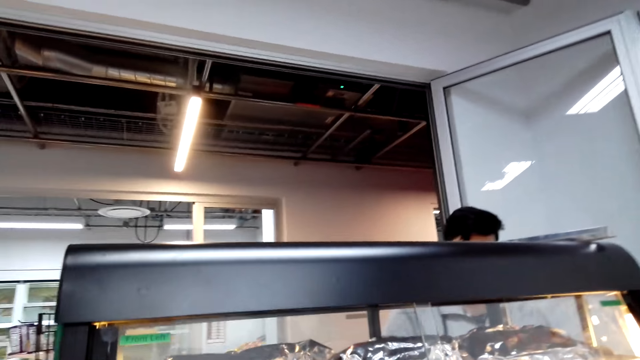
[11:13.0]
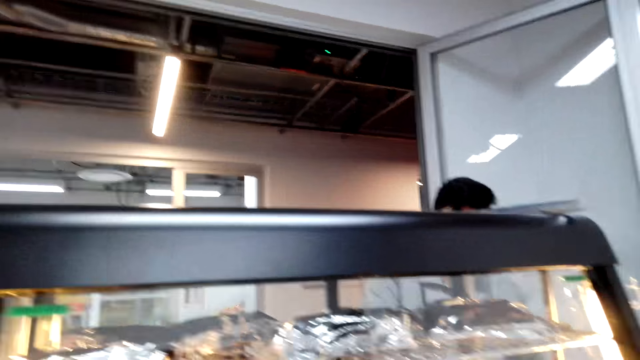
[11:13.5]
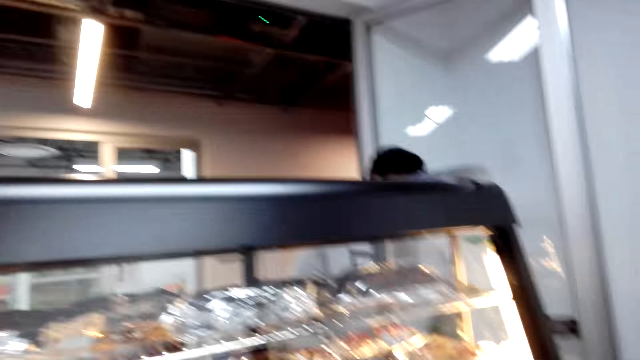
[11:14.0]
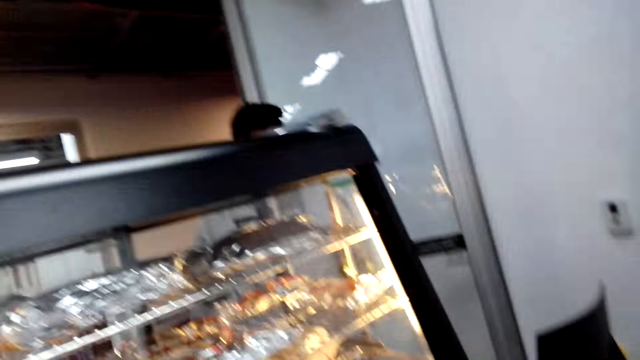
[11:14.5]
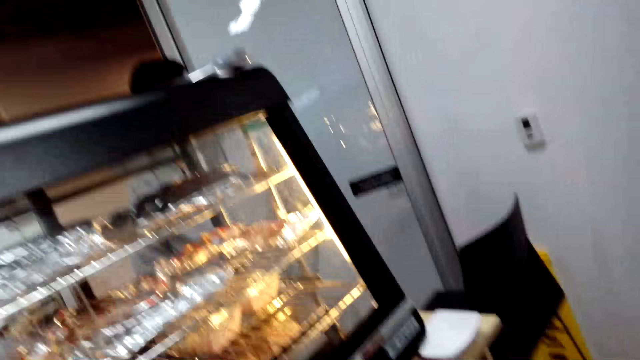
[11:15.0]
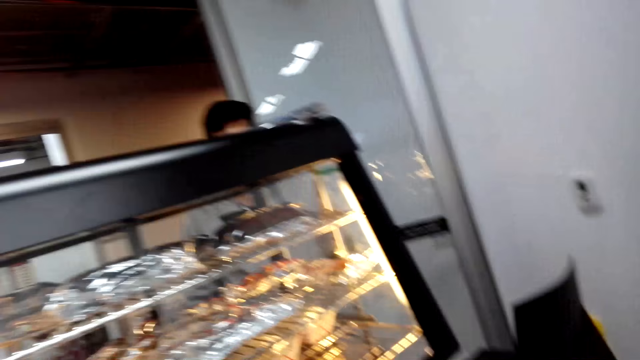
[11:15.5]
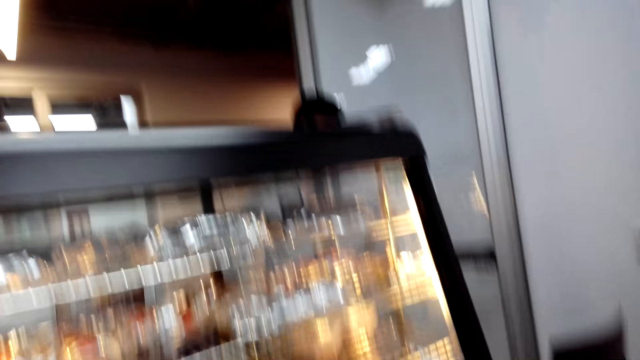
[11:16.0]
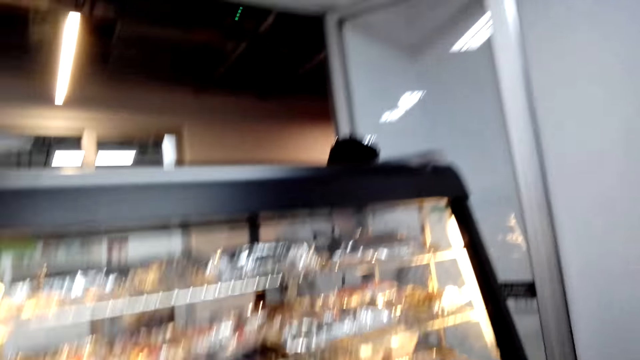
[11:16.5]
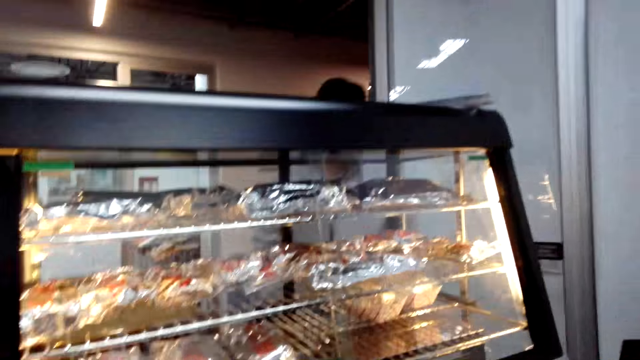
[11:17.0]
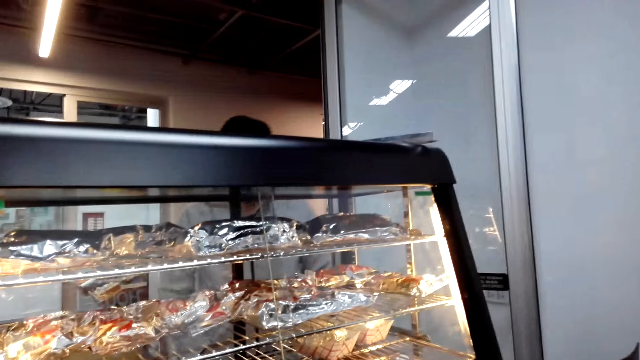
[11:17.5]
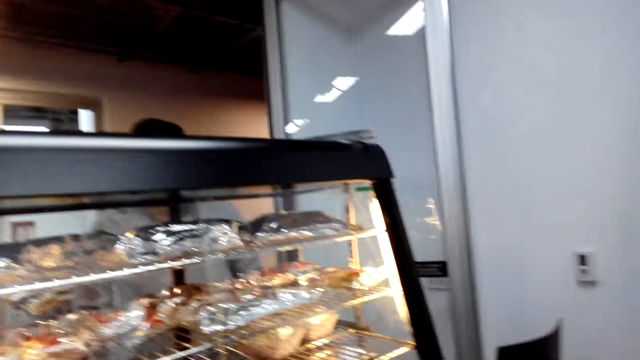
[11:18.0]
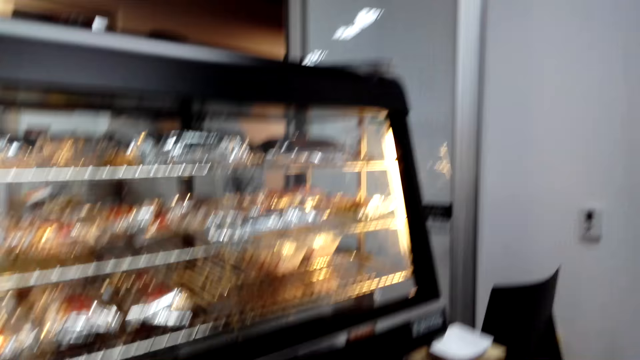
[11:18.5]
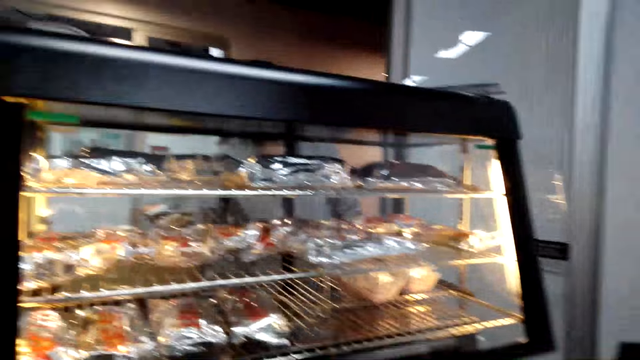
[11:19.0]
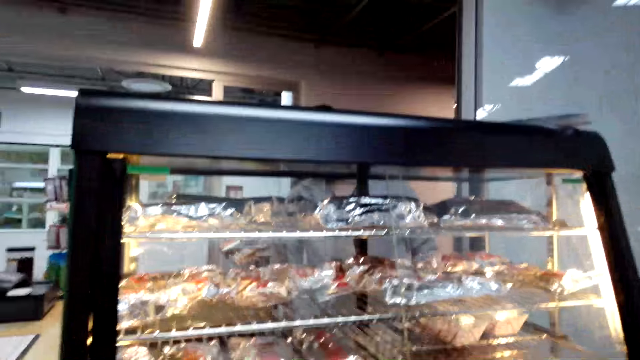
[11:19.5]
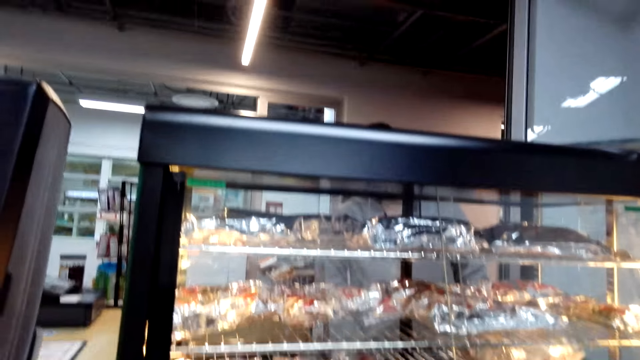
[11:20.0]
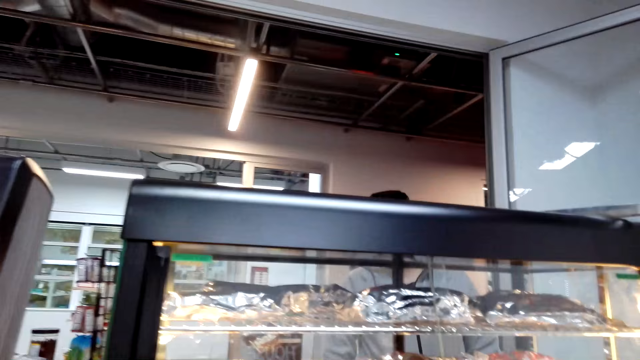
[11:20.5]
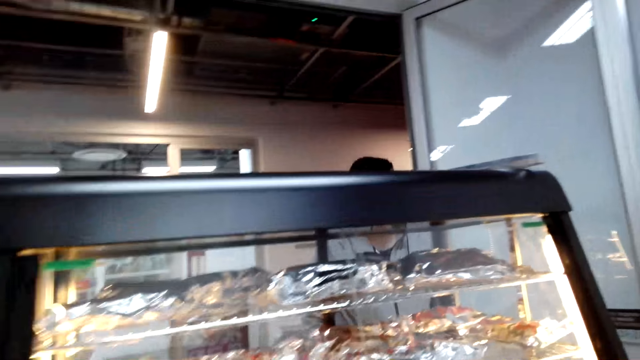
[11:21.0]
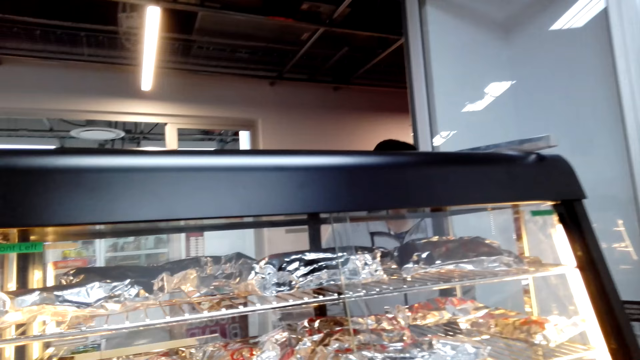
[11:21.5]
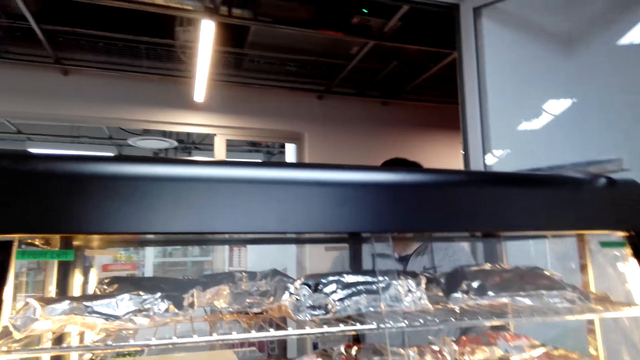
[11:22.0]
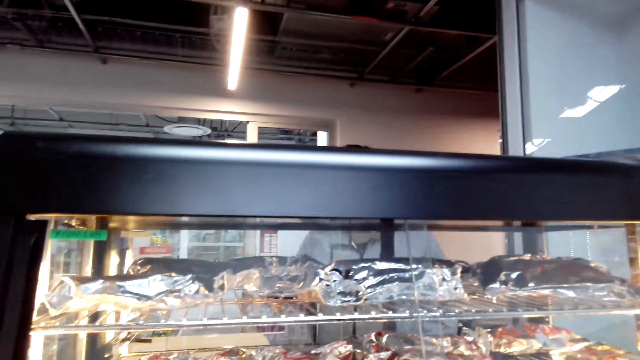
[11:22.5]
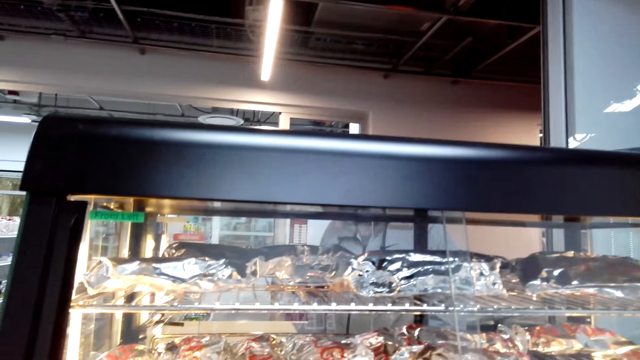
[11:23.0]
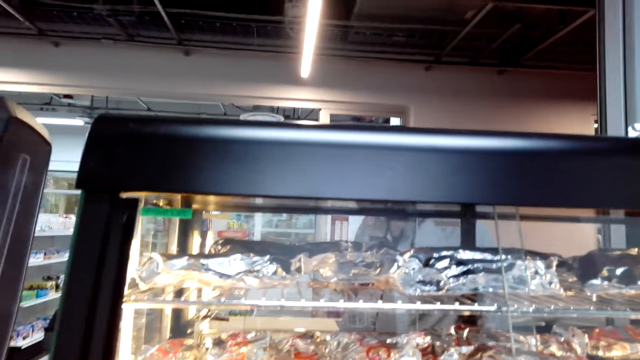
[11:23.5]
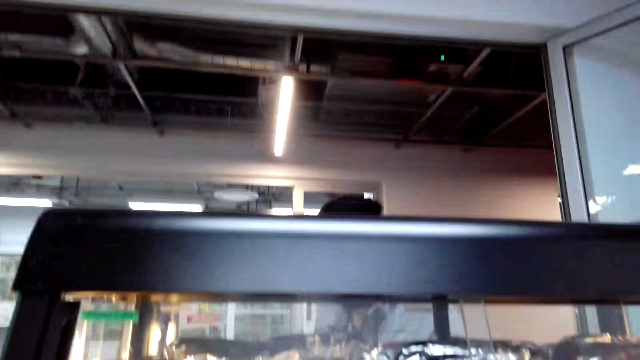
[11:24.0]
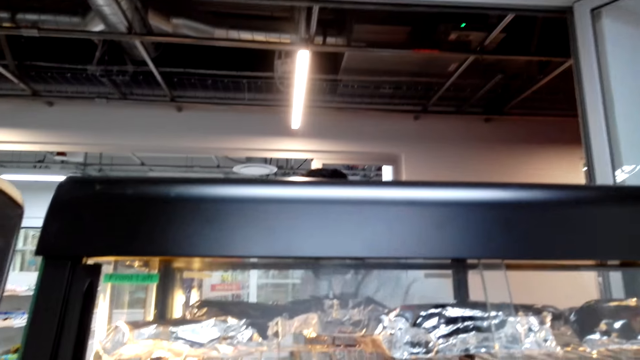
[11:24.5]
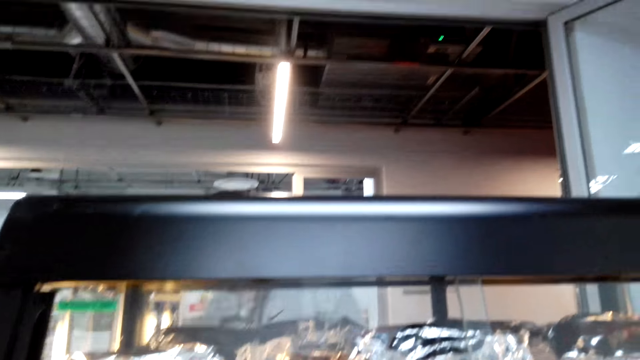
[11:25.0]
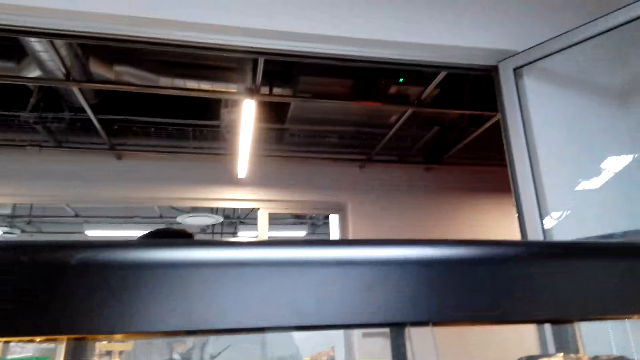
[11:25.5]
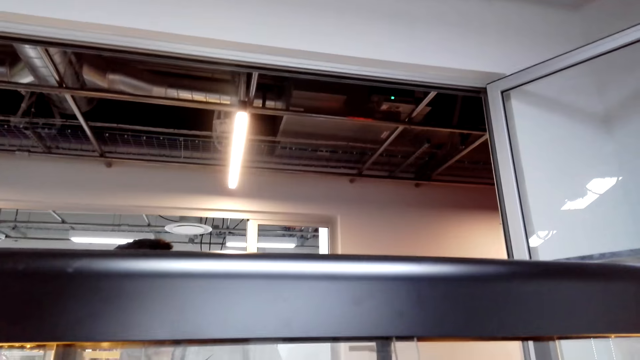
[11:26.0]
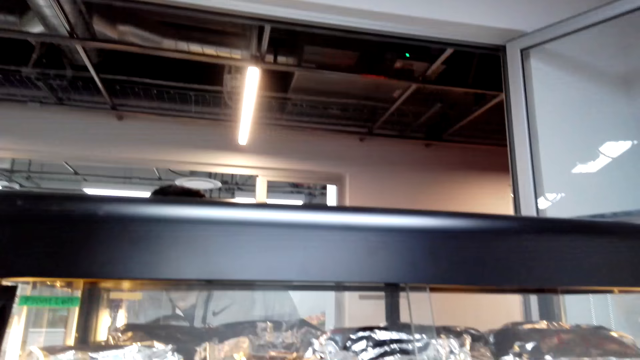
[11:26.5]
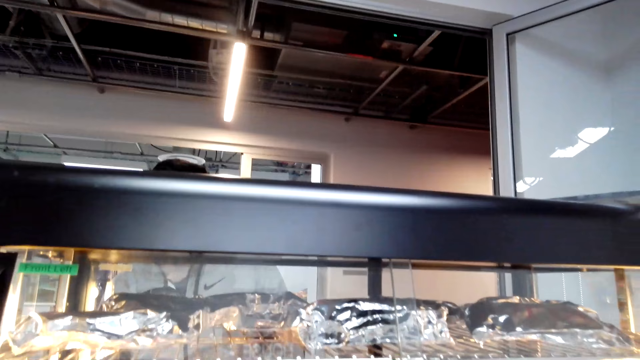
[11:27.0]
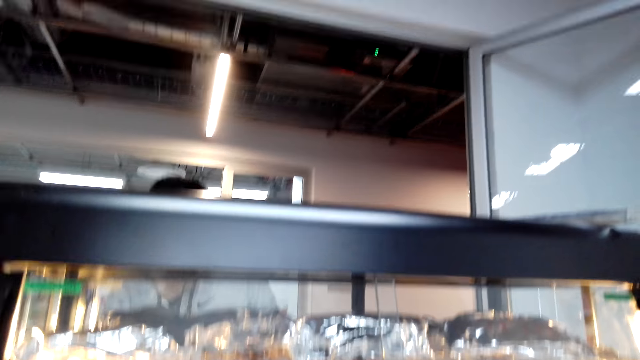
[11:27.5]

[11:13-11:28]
A person speaks to the camera wearer. The camera wearer looks around. The person moves around. The camera wearer looks around.

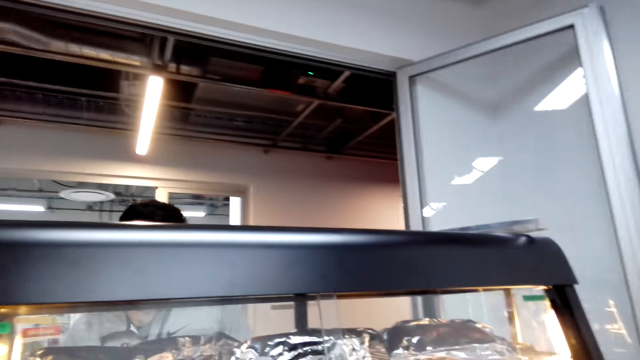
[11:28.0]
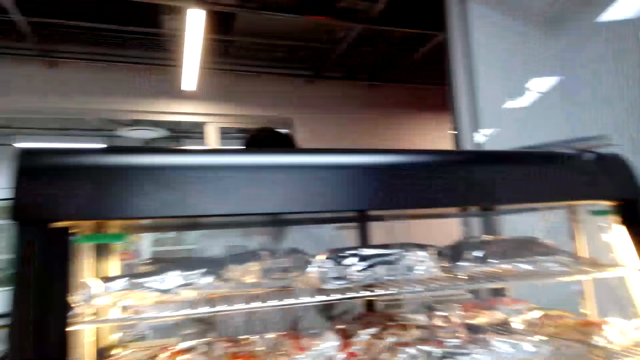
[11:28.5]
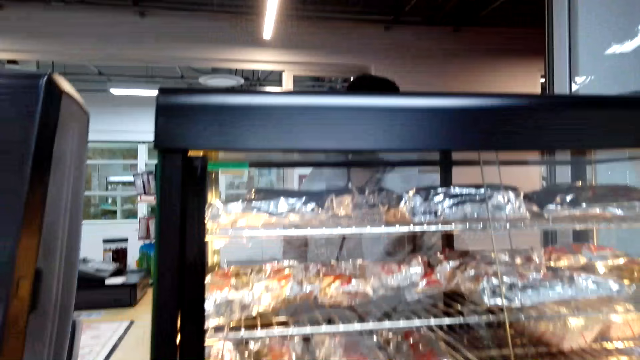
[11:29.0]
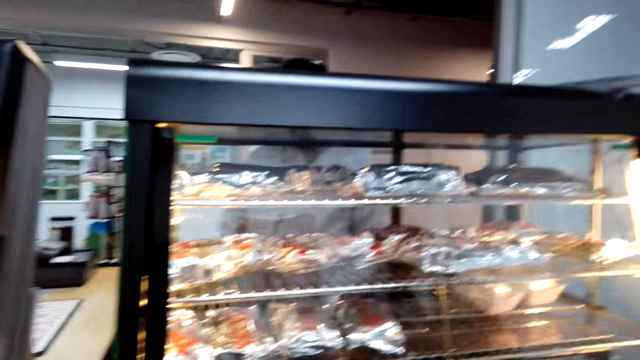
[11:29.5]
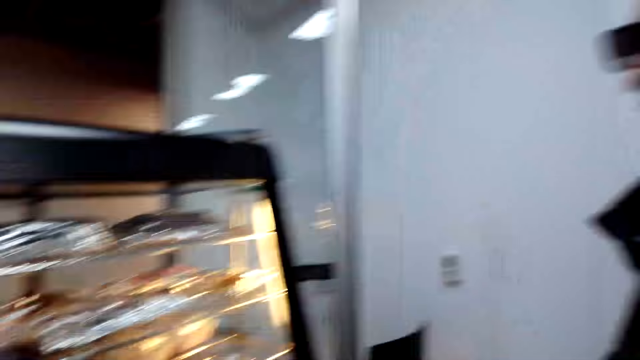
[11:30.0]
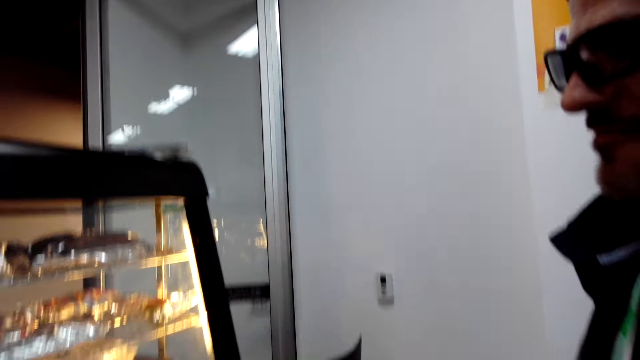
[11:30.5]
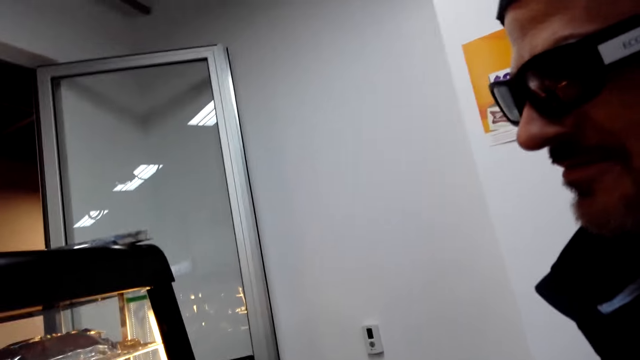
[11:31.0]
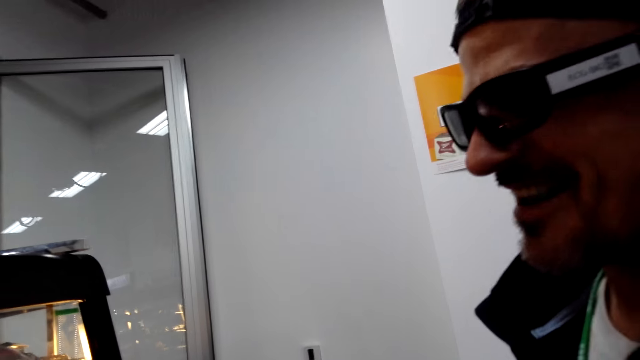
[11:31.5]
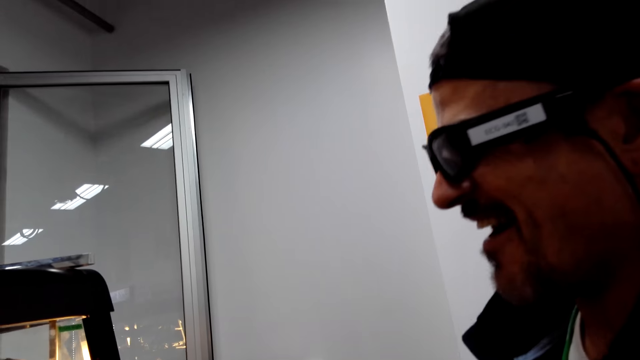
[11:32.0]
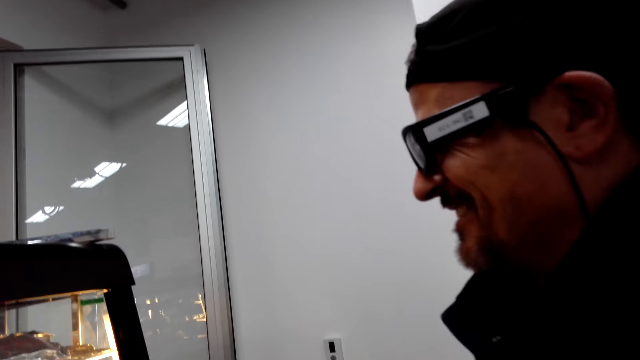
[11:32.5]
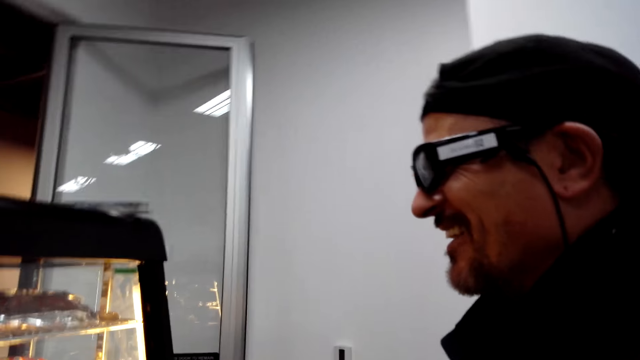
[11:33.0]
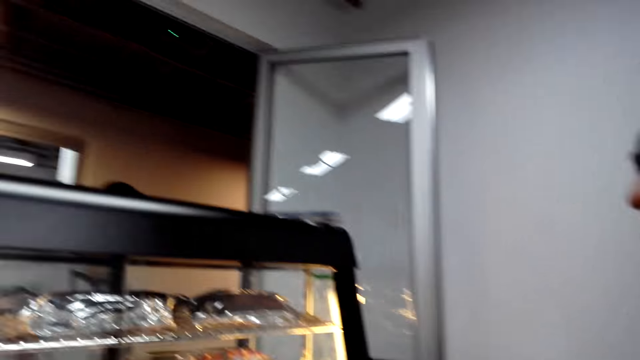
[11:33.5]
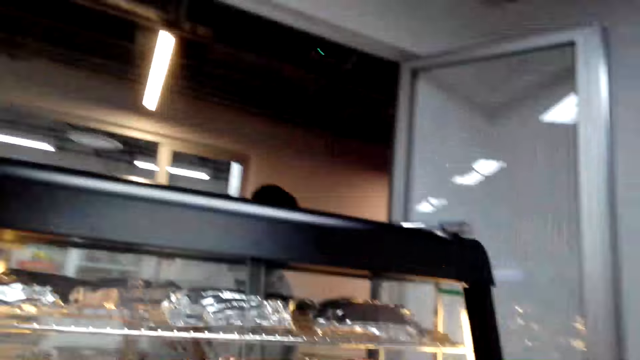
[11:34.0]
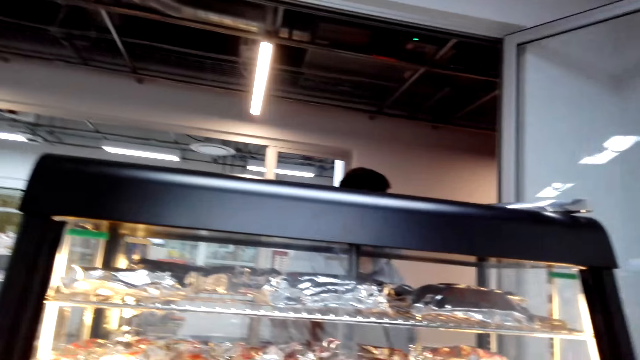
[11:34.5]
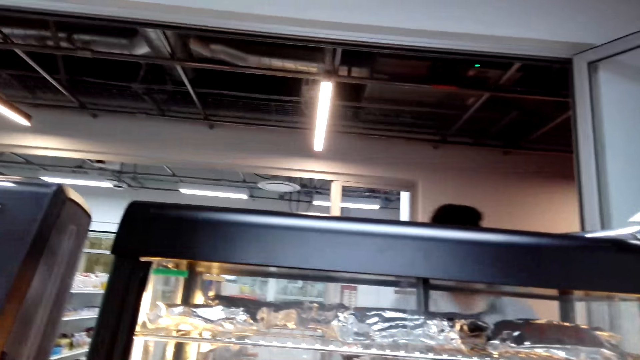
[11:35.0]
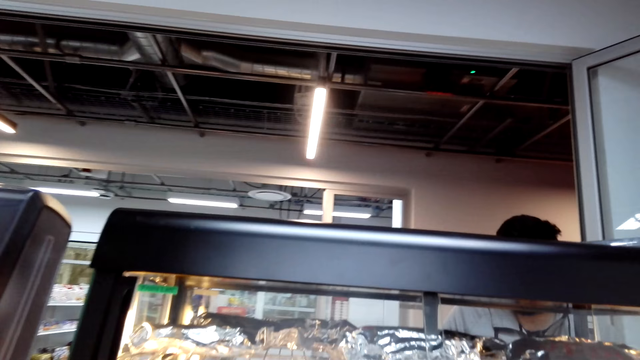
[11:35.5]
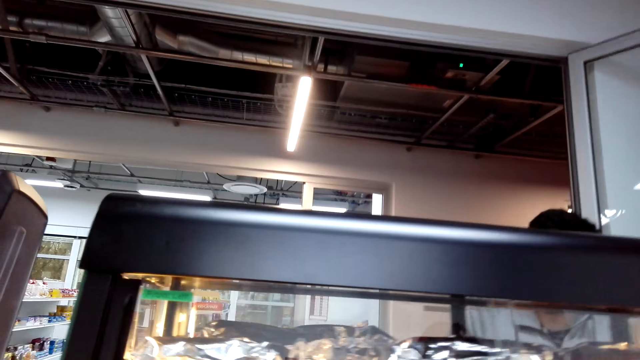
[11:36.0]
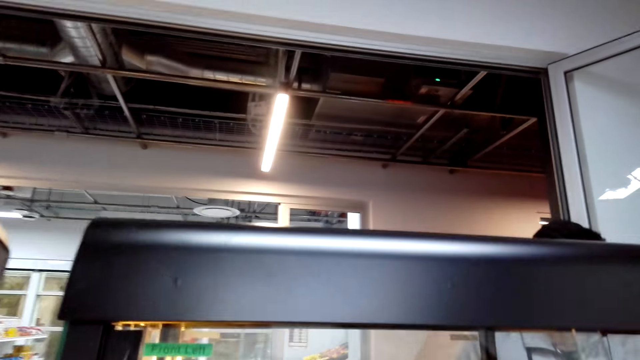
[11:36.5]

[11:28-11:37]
The camera wearer talks to a man.
